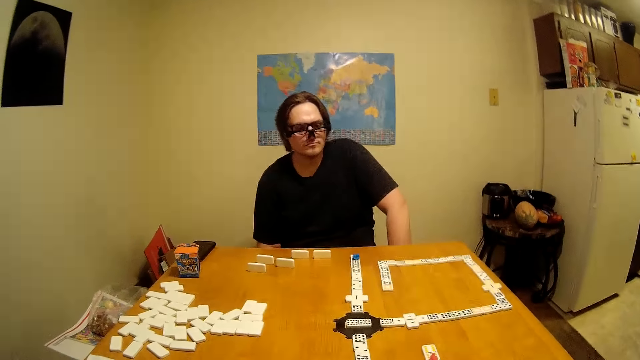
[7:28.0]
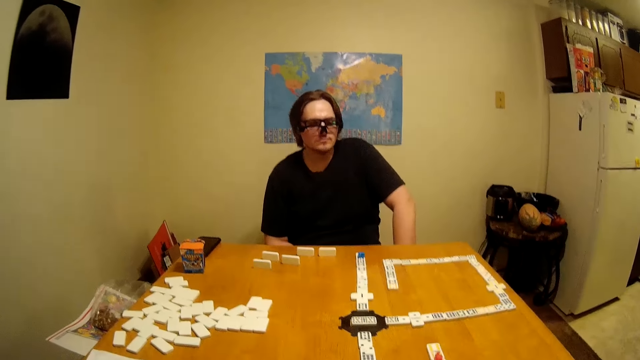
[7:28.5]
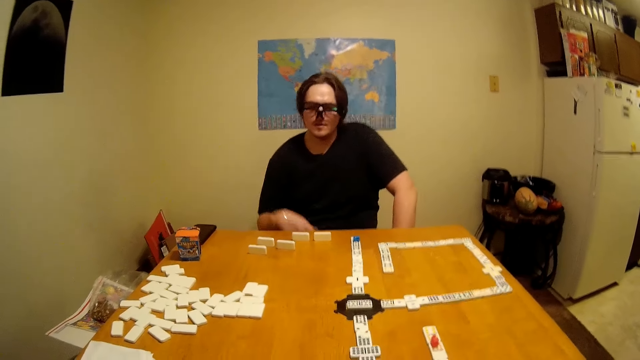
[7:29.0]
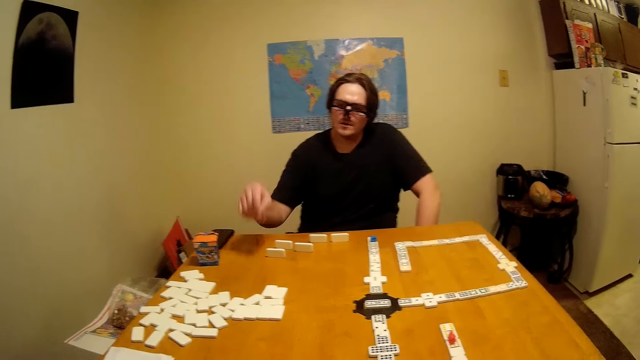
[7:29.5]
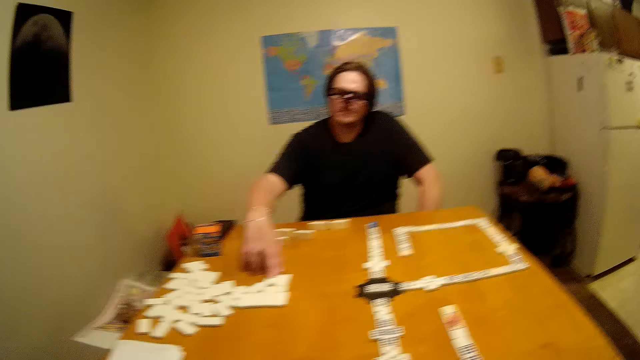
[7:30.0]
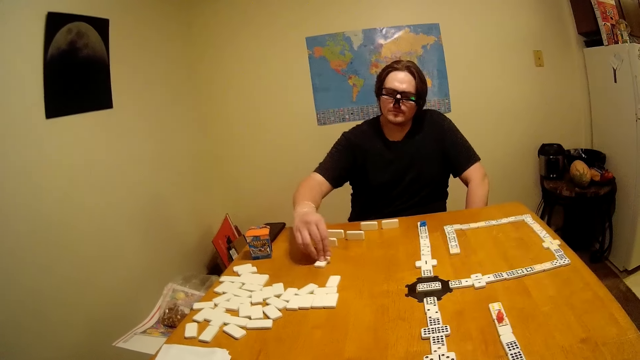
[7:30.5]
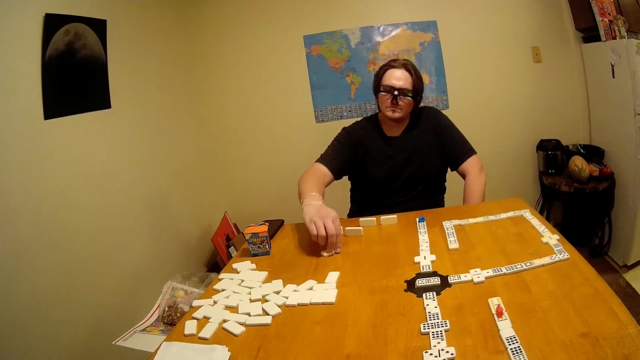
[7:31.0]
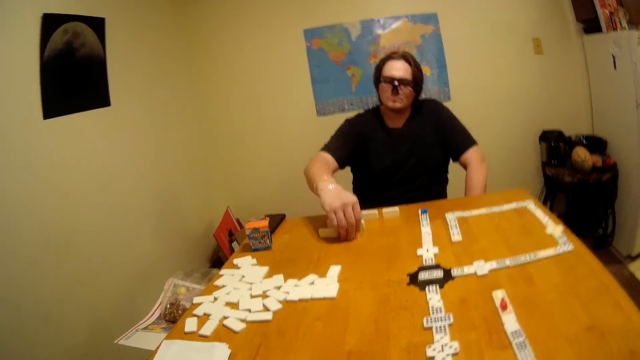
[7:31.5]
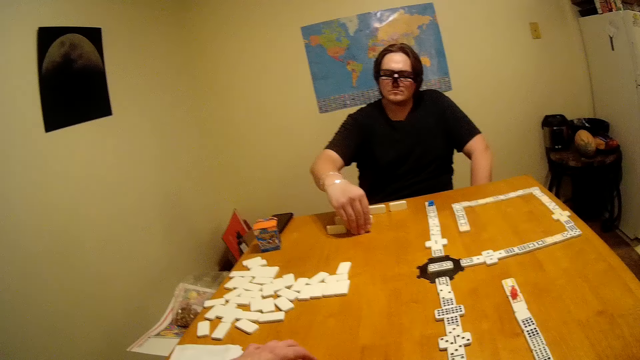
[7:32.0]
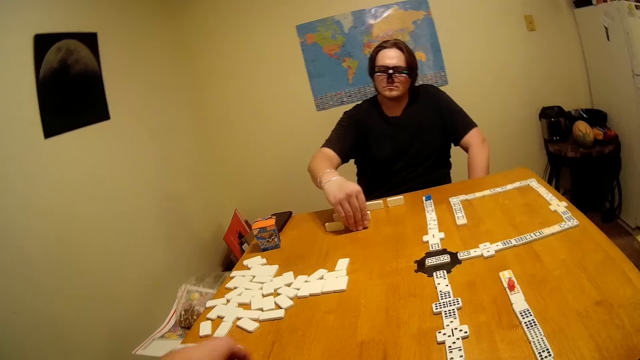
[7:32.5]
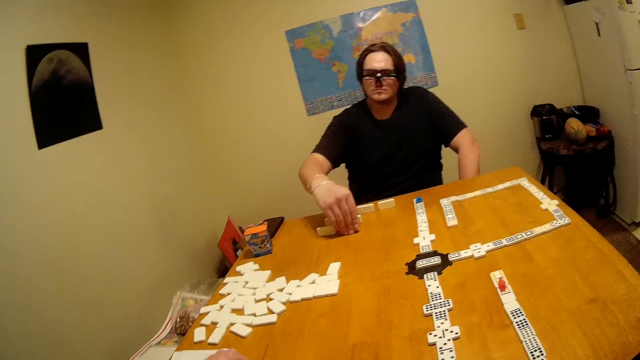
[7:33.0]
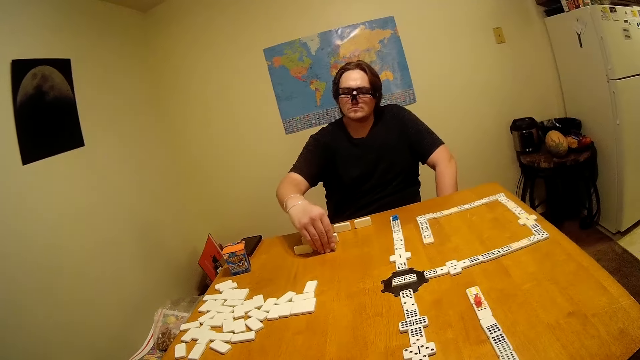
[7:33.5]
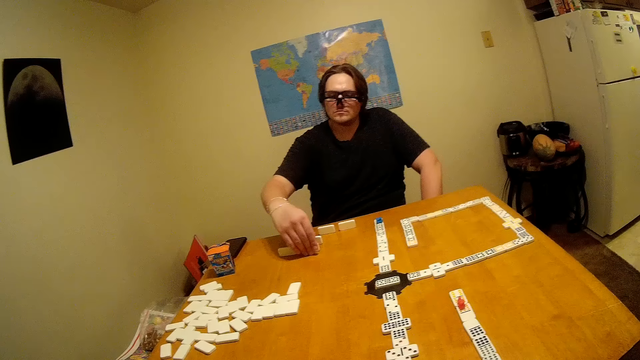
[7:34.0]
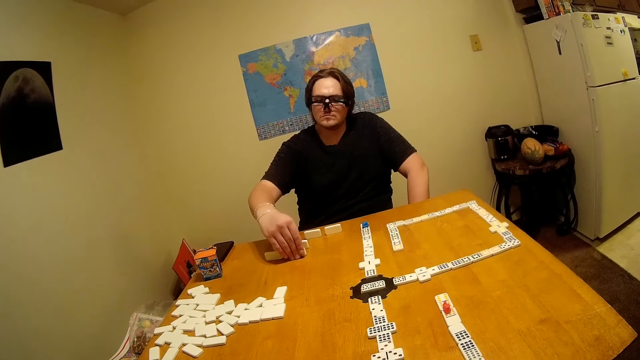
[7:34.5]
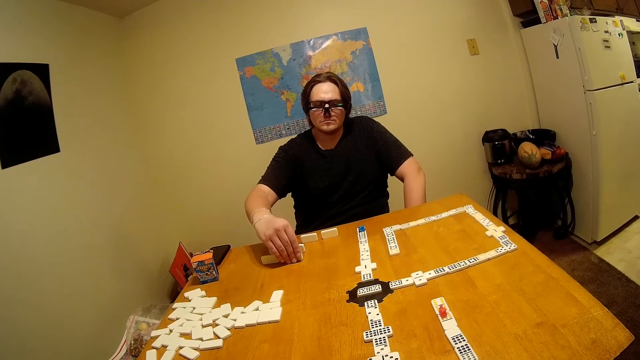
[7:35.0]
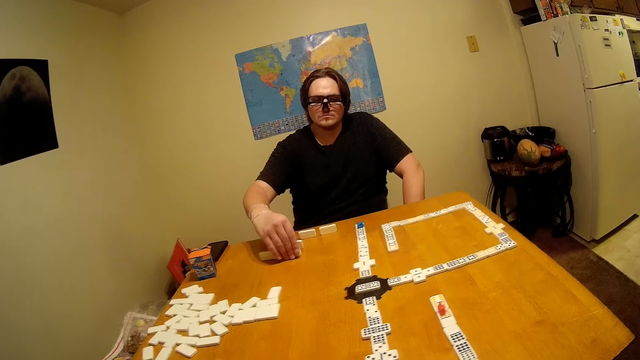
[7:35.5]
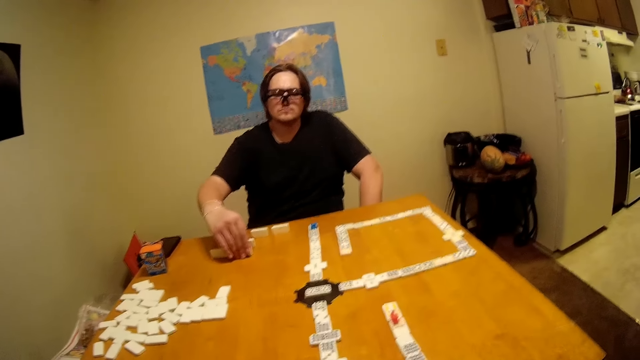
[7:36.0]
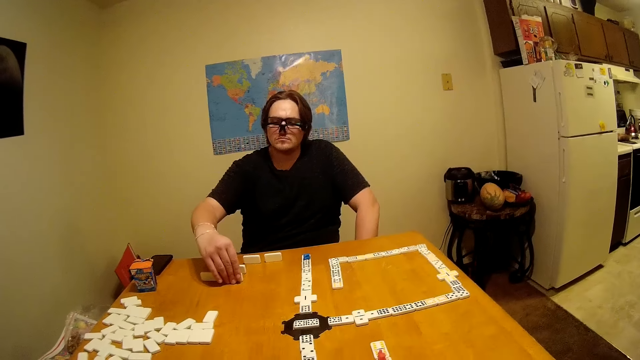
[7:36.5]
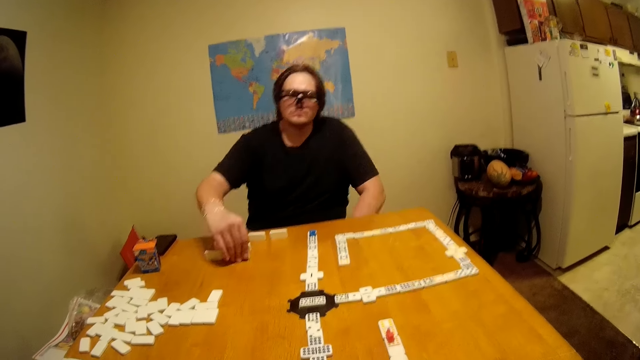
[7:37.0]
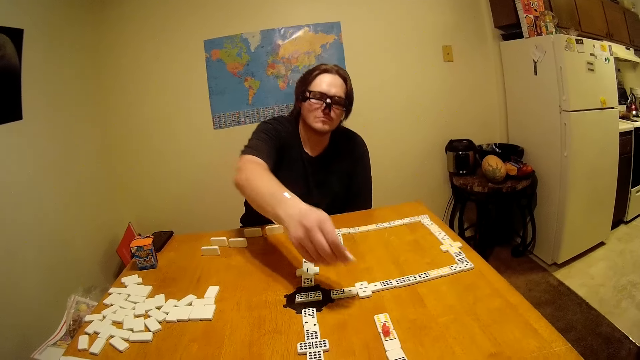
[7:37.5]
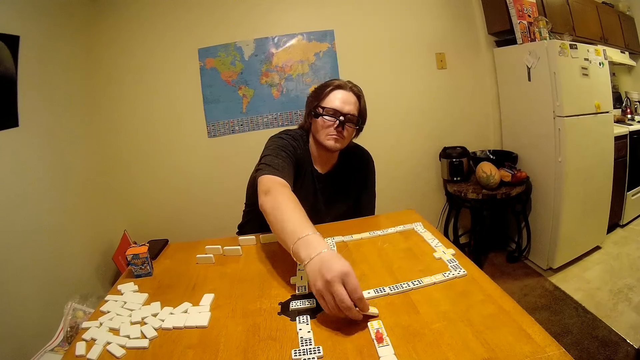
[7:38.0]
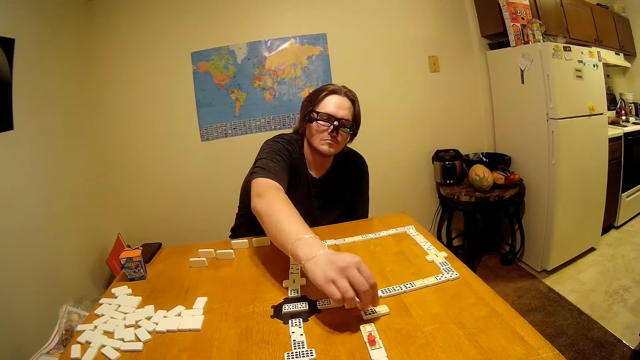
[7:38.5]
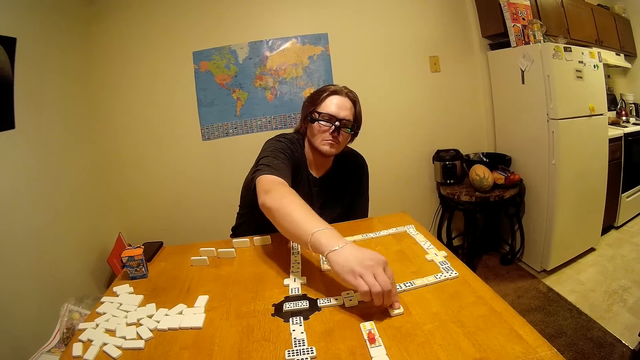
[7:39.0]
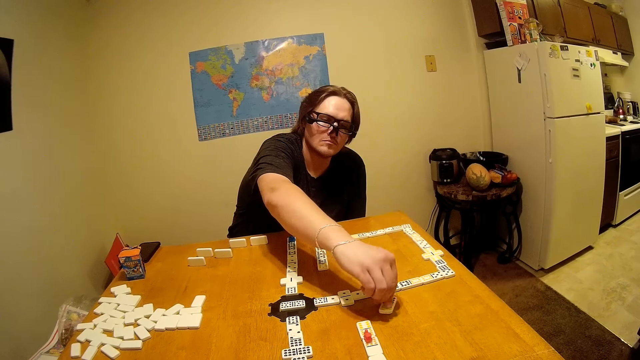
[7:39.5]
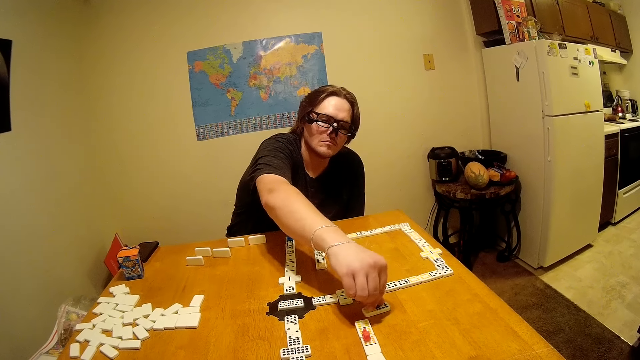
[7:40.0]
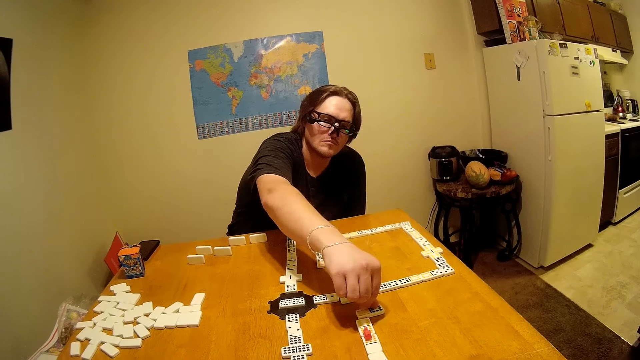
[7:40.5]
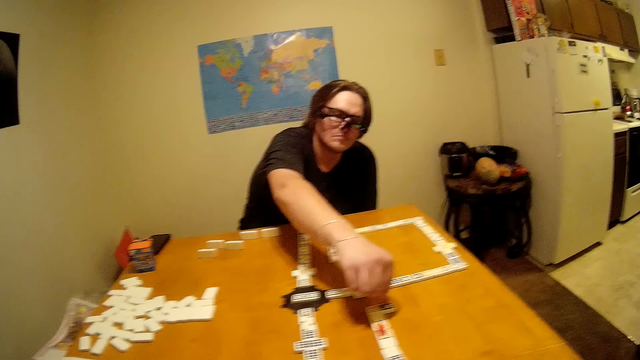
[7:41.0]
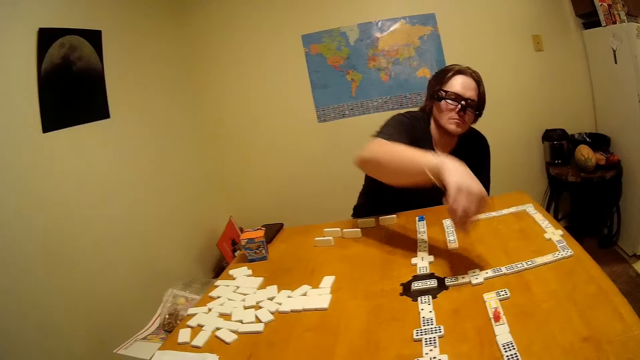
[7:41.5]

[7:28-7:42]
A man moves a game piece. He picks up the scrabbles. He raises the game piece. The camera wearer picks up the game piece. The man carries the game piece. He places the scrabble or game piece on the table. He moves the game piece.

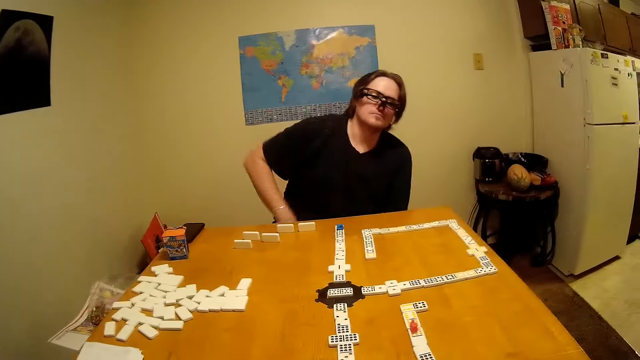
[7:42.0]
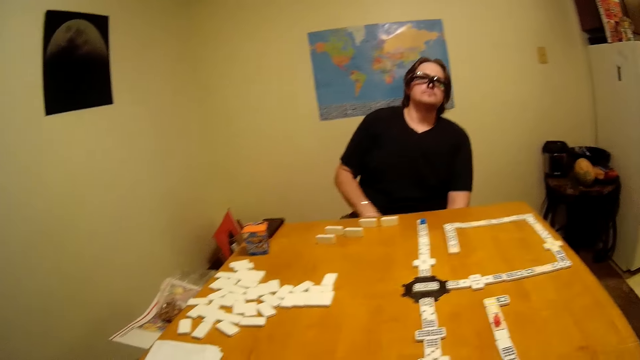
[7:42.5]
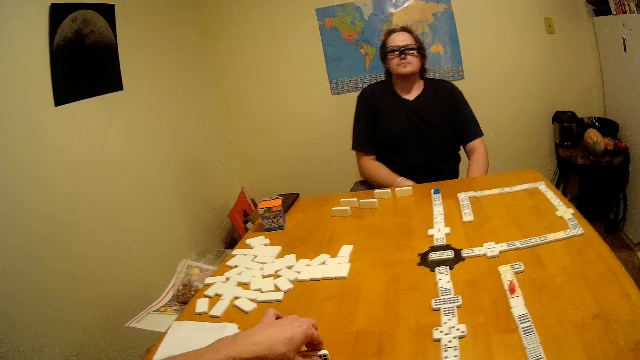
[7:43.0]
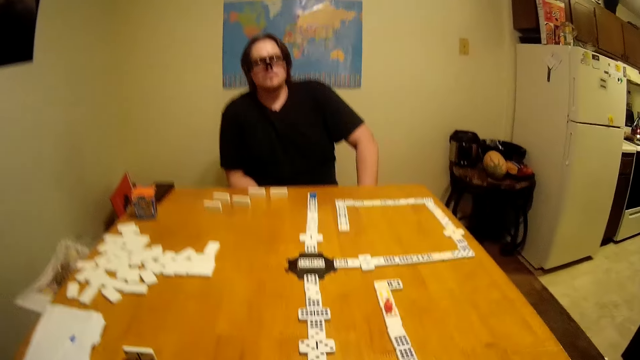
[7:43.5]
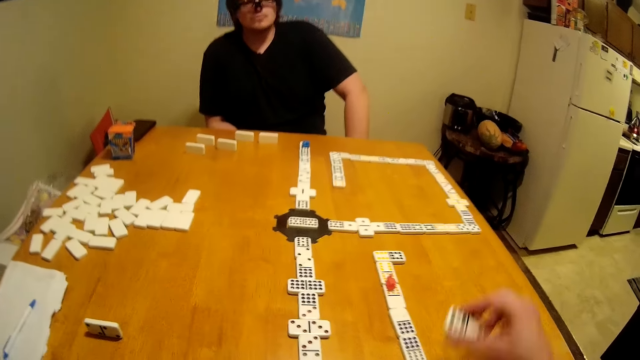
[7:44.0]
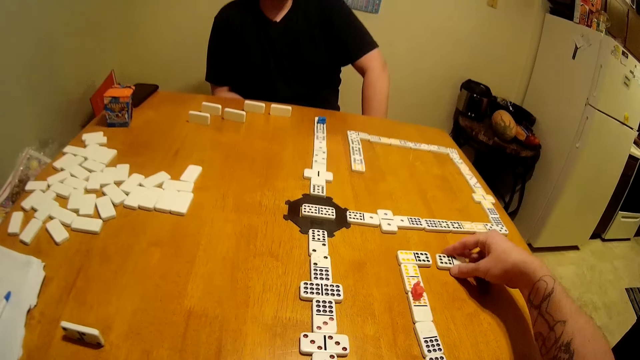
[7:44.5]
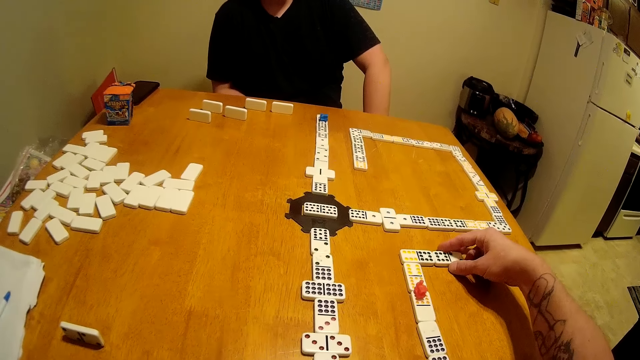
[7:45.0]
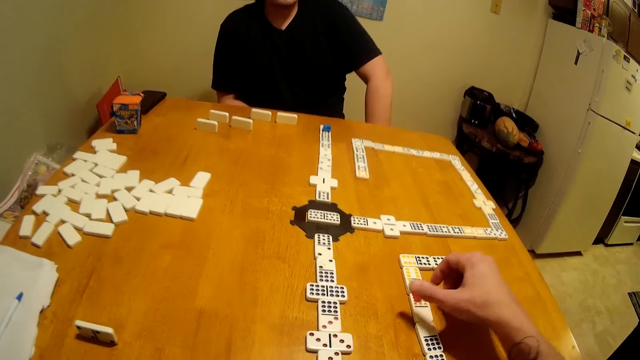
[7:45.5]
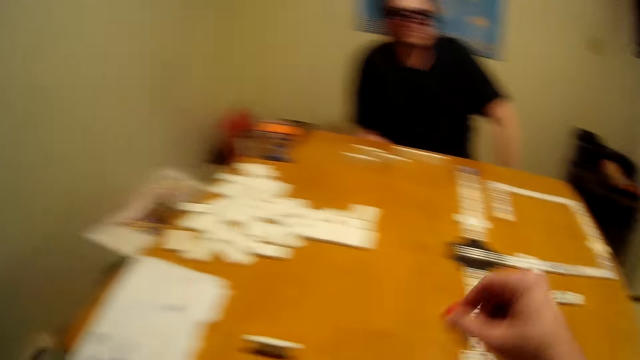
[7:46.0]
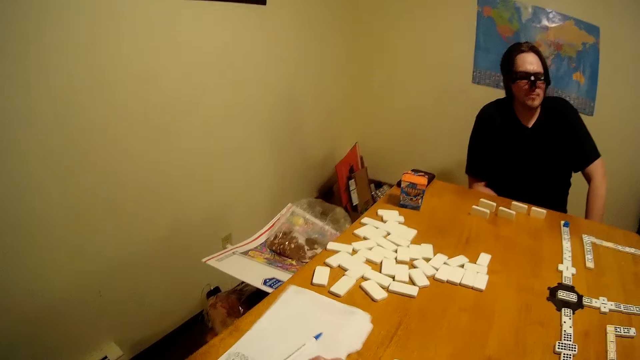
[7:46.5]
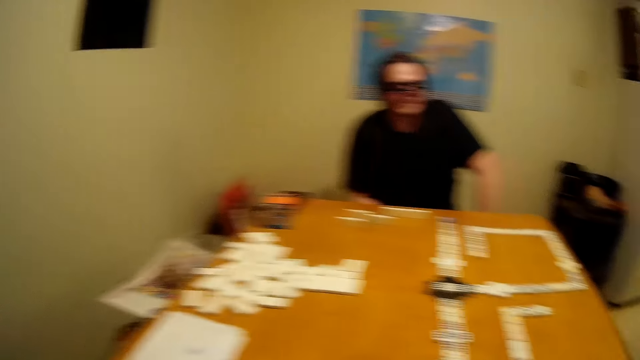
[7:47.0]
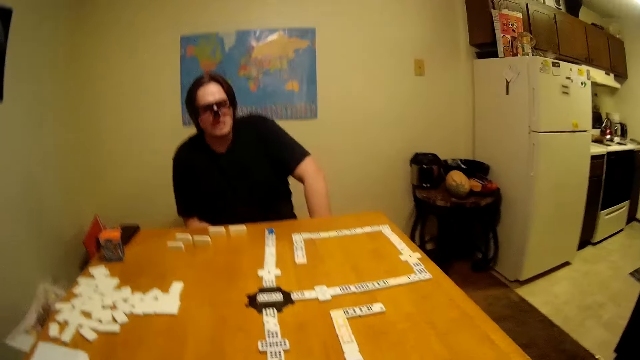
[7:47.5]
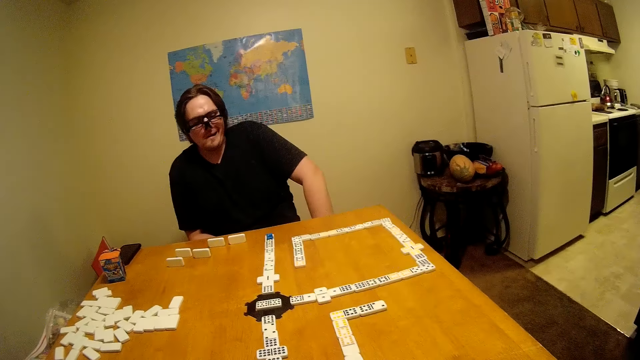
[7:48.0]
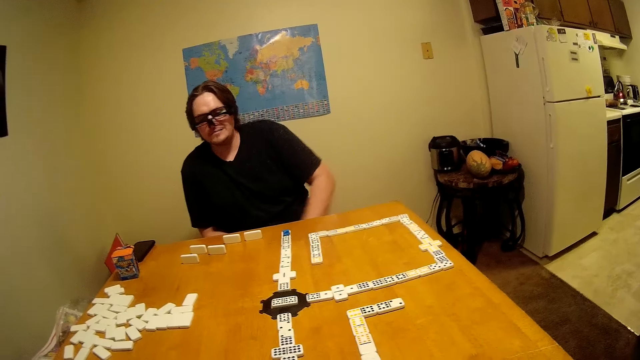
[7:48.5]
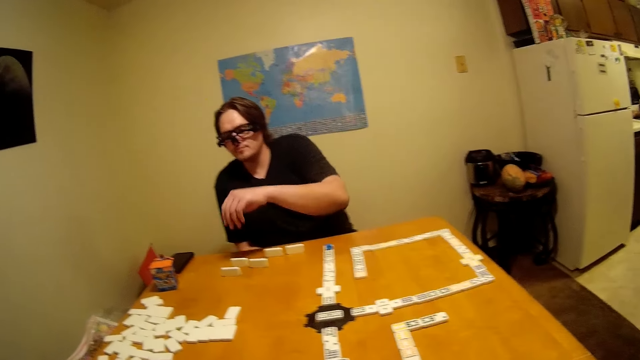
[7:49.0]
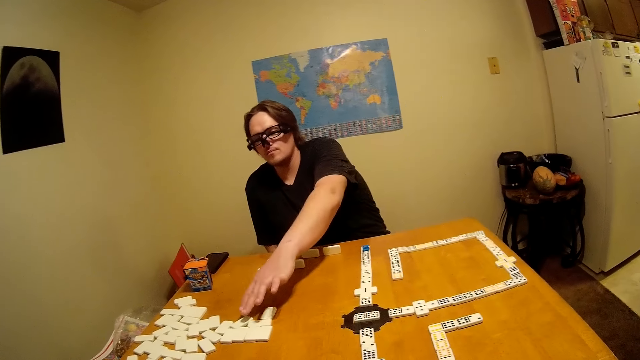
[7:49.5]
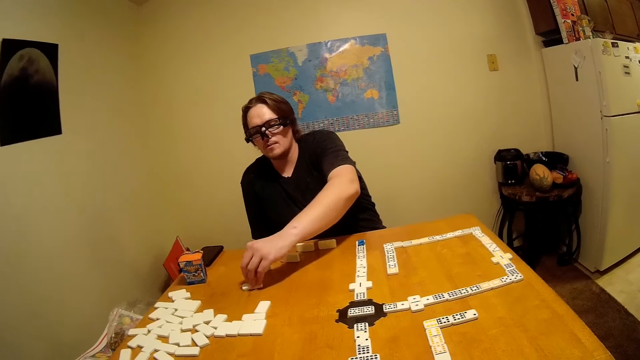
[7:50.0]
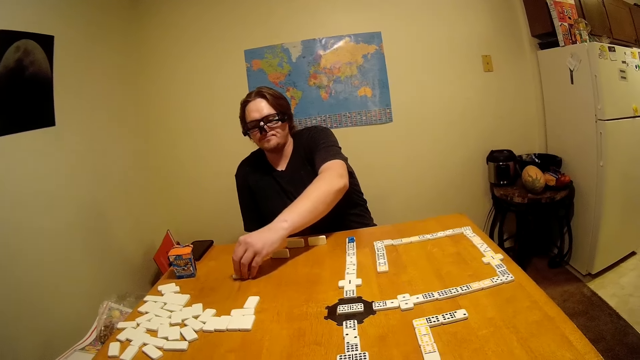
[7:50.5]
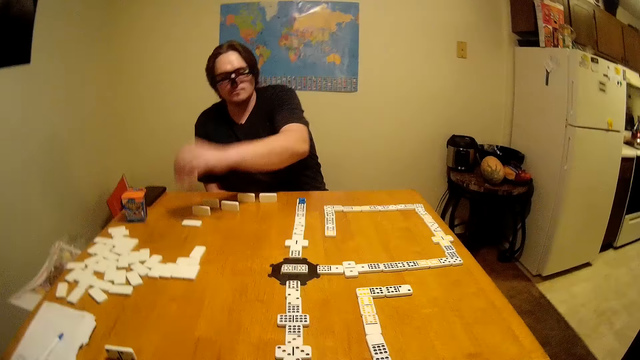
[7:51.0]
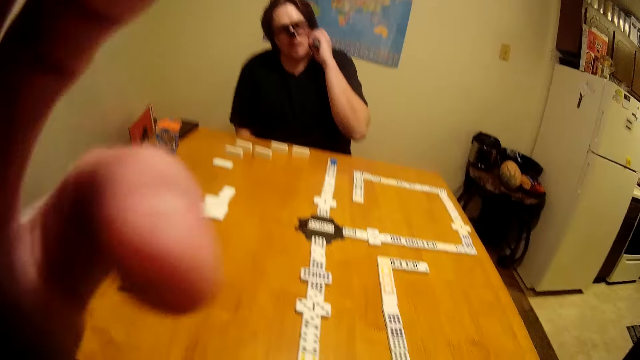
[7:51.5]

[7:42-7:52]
The camera wearer picks up a game piece. They place the scrabbles on the table. They pick up the game piece. They drop the game piece. A man moves the game piece. He picks up the scrabbles.
